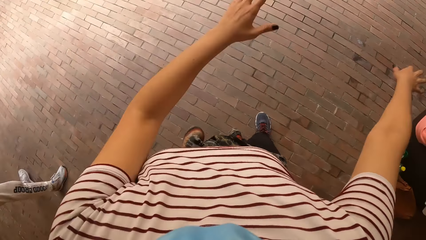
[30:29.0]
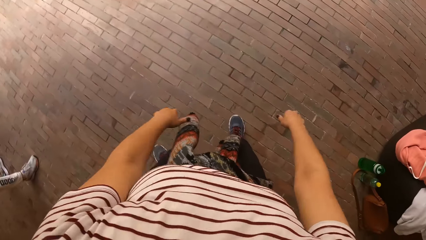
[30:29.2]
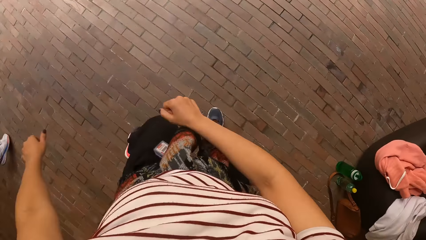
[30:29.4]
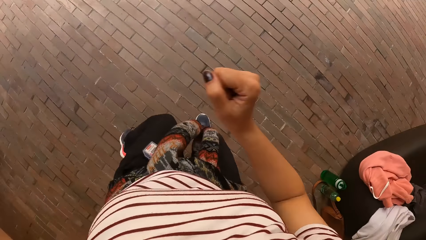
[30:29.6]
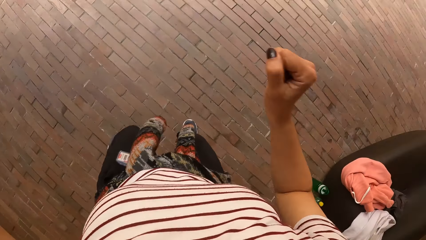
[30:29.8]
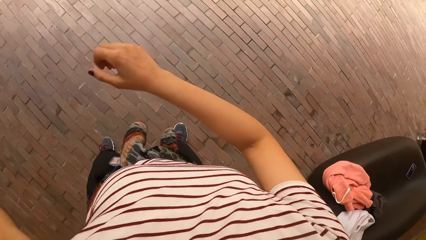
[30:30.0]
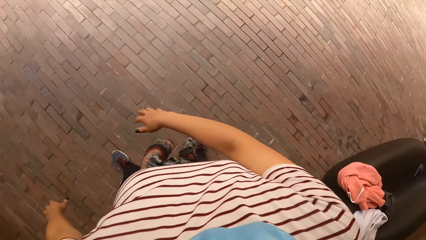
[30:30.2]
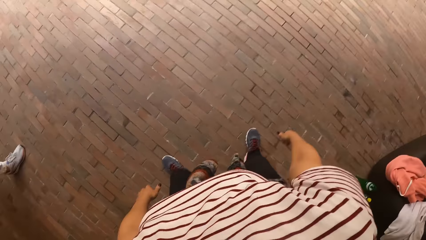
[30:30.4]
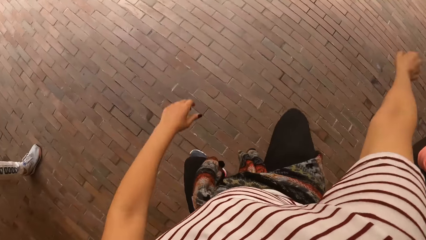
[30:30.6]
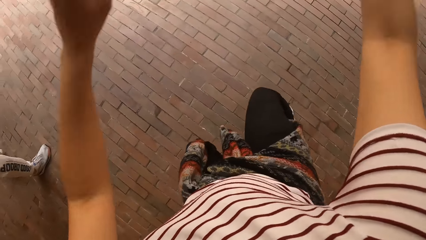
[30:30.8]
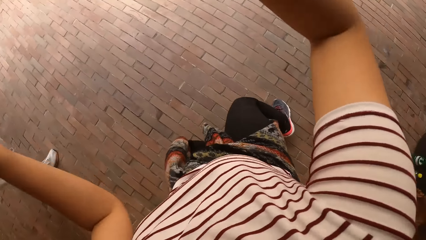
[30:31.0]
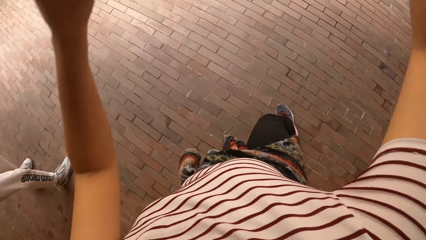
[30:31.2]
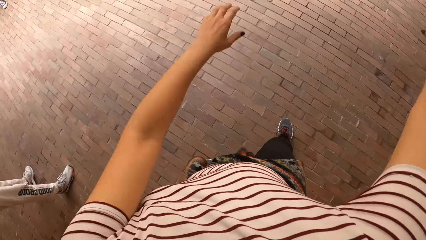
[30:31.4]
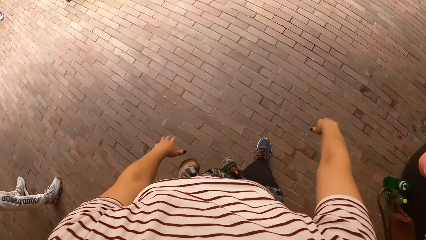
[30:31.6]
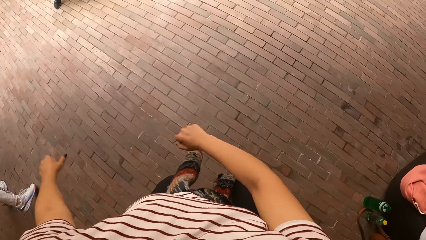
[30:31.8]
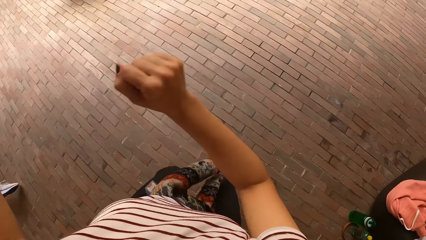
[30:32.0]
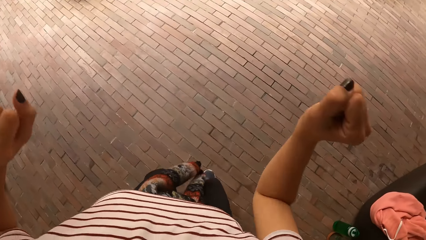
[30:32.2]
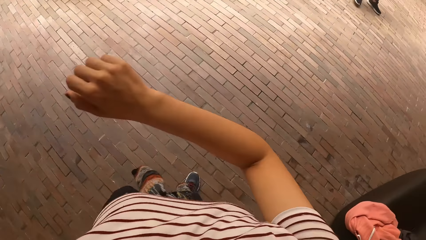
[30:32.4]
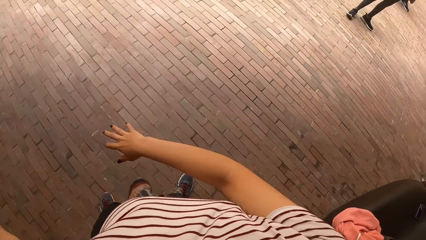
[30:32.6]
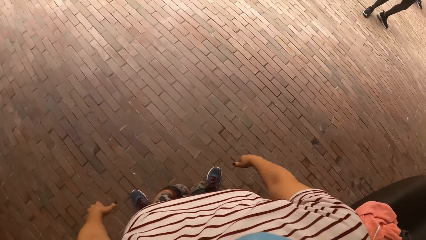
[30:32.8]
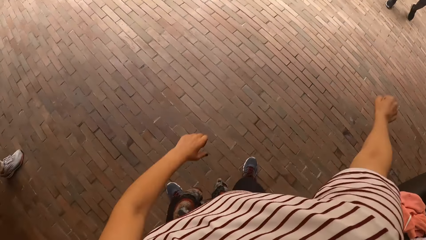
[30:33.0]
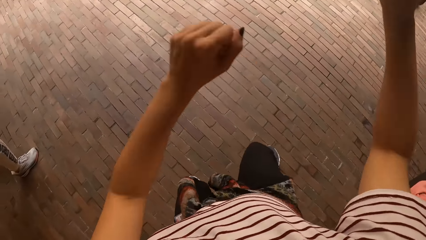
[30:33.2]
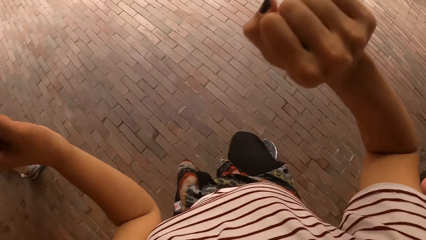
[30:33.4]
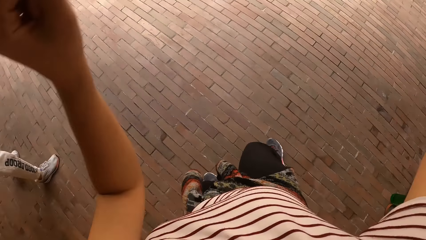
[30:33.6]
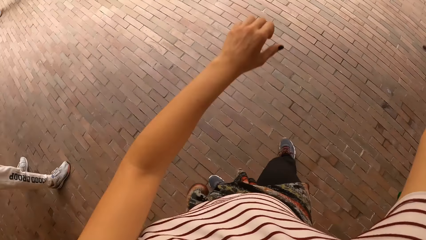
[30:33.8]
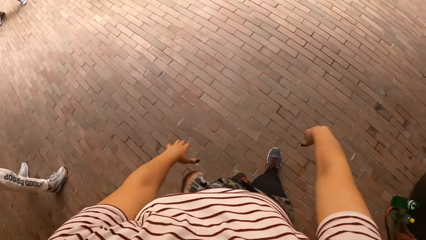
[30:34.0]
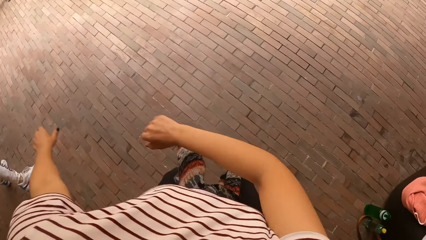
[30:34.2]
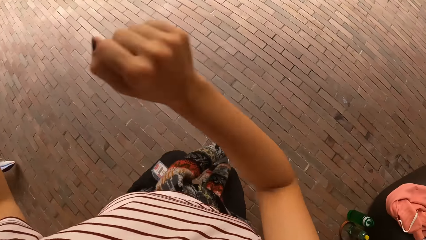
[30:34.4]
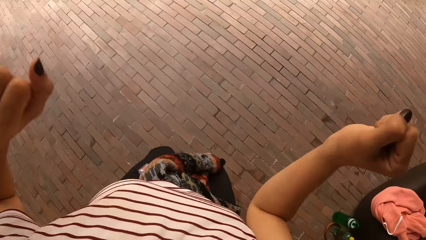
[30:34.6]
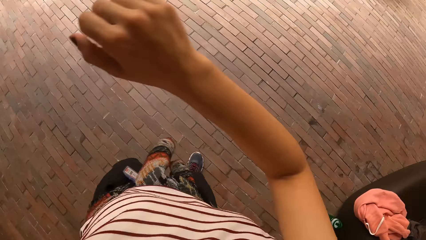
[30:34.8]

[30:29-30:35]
The camera wearer dances.

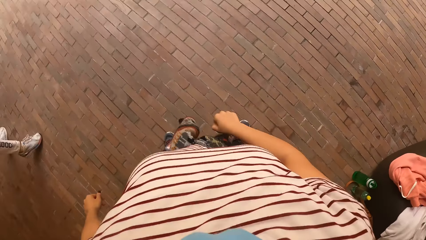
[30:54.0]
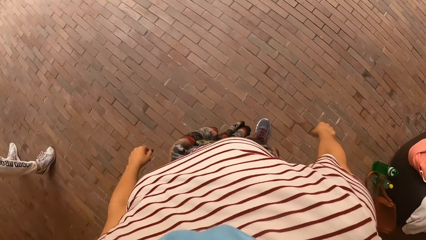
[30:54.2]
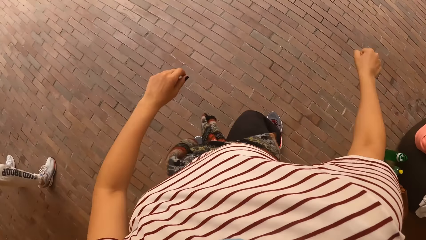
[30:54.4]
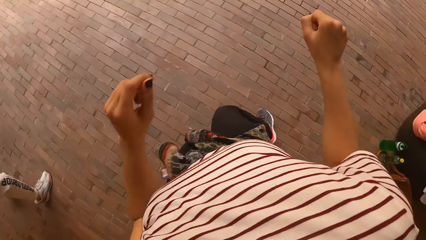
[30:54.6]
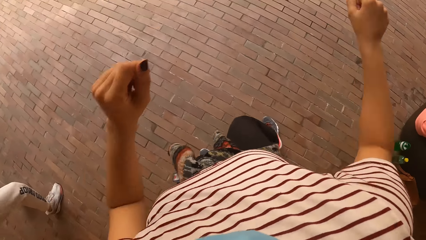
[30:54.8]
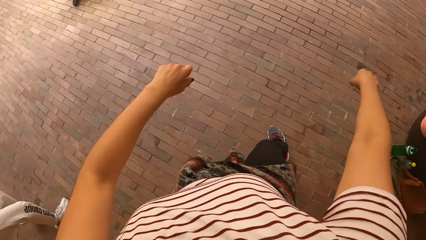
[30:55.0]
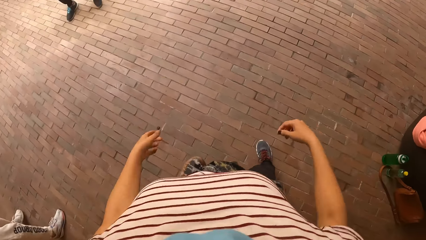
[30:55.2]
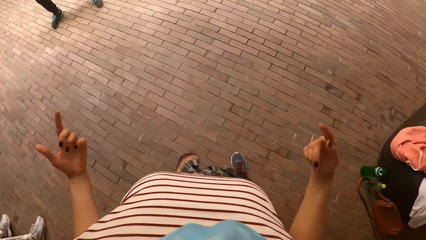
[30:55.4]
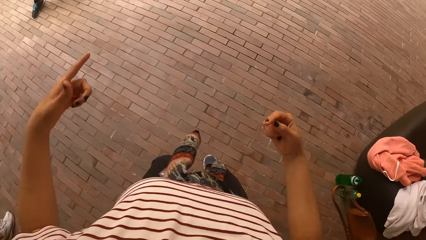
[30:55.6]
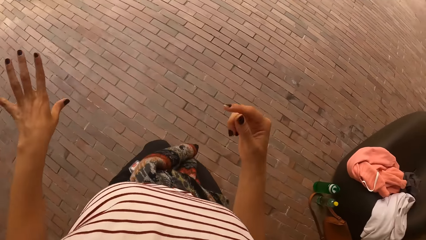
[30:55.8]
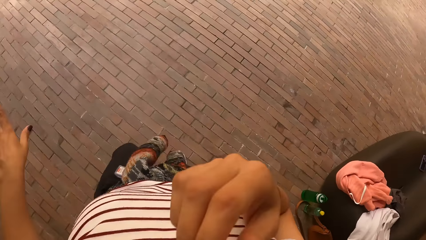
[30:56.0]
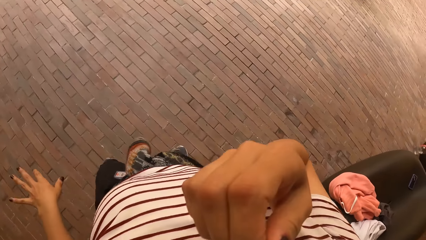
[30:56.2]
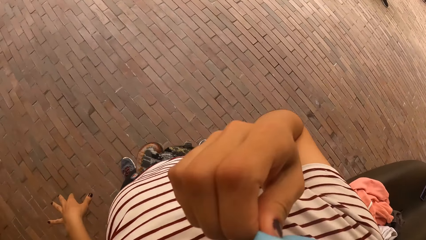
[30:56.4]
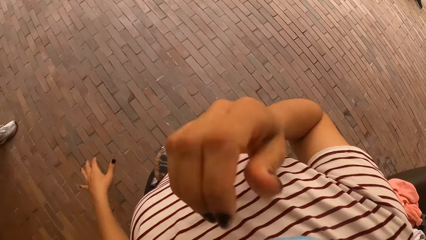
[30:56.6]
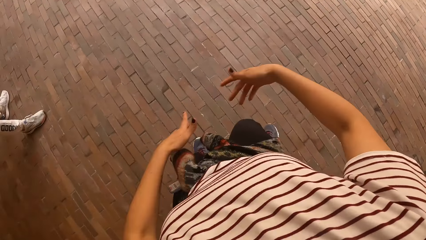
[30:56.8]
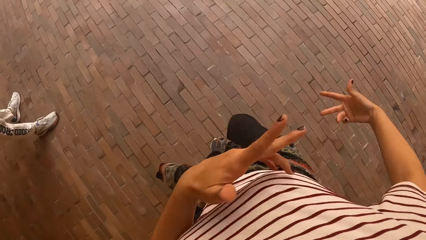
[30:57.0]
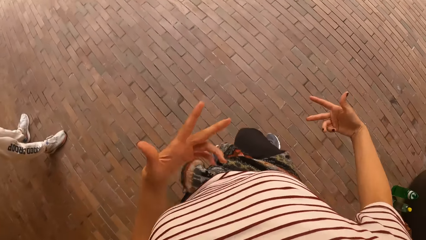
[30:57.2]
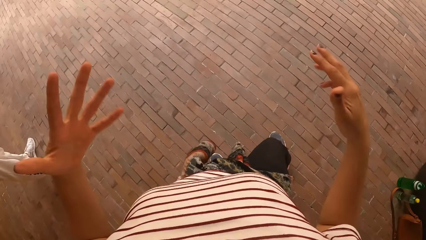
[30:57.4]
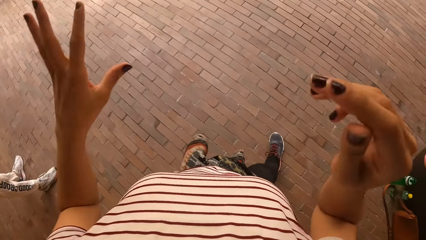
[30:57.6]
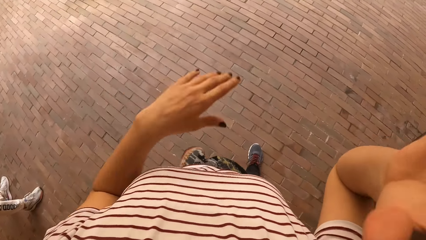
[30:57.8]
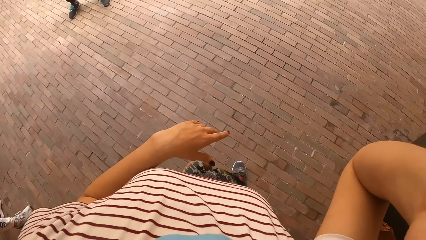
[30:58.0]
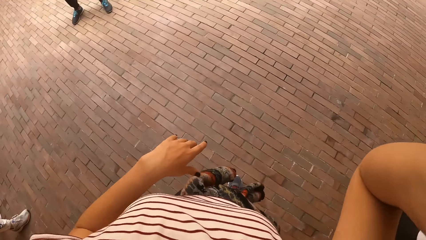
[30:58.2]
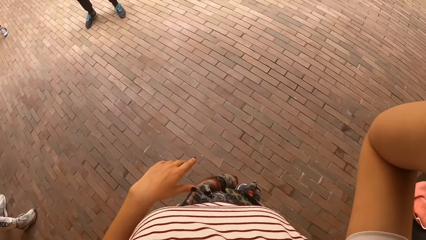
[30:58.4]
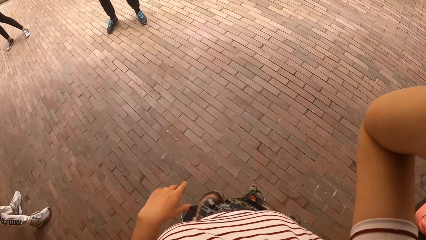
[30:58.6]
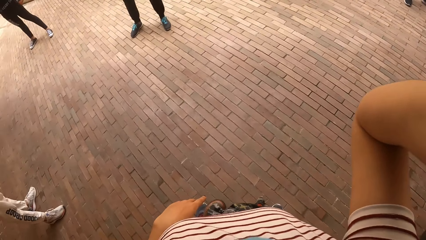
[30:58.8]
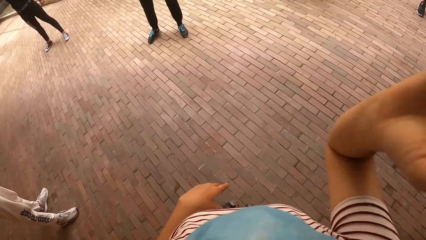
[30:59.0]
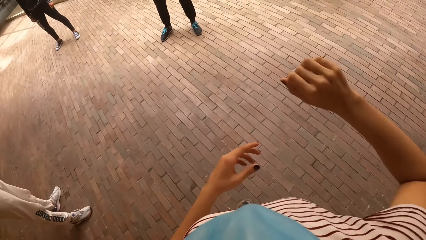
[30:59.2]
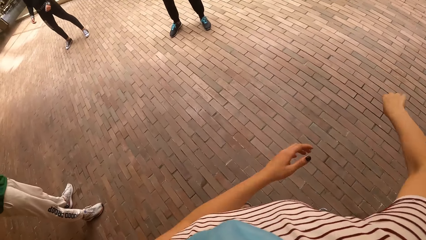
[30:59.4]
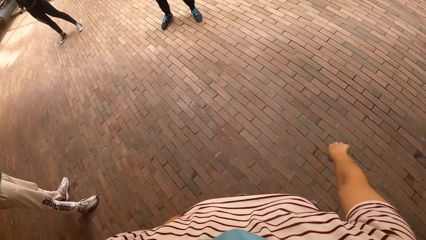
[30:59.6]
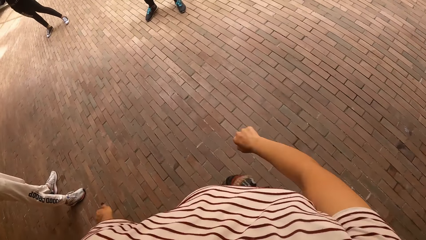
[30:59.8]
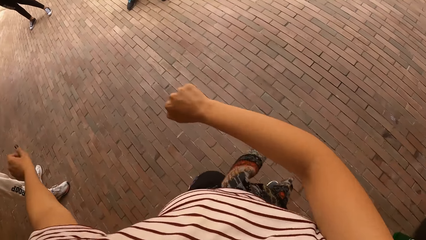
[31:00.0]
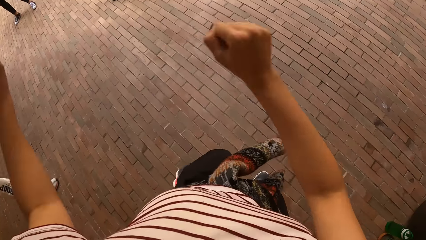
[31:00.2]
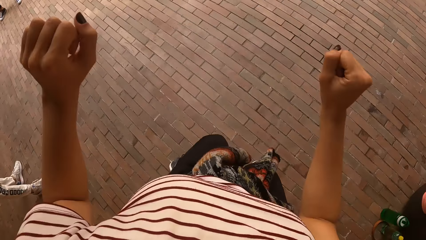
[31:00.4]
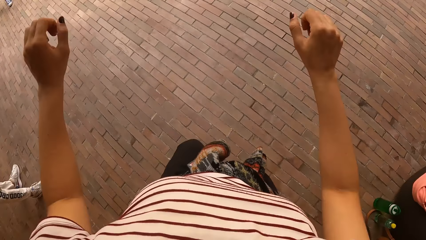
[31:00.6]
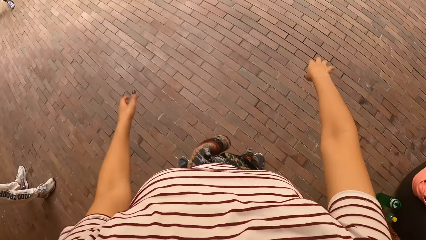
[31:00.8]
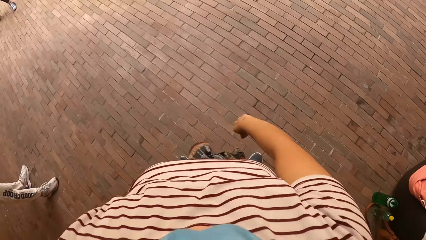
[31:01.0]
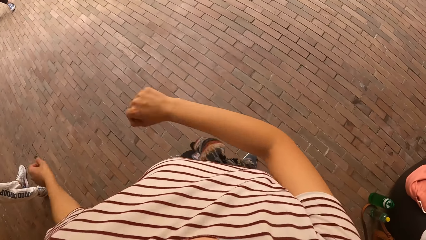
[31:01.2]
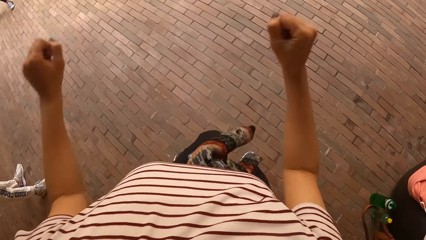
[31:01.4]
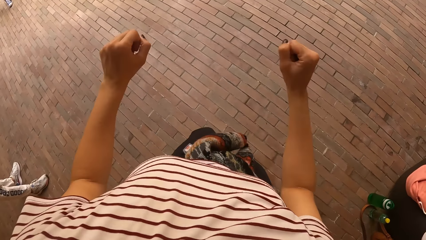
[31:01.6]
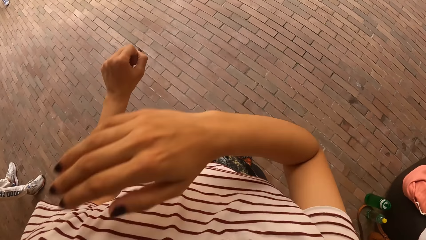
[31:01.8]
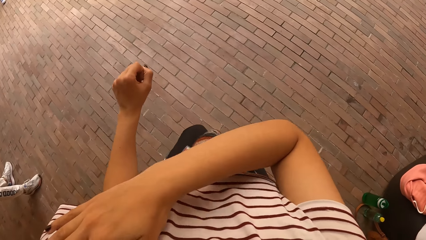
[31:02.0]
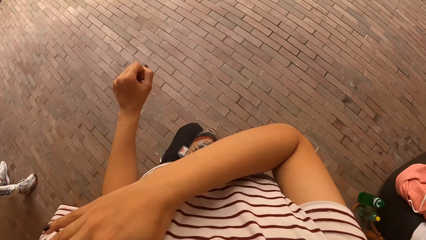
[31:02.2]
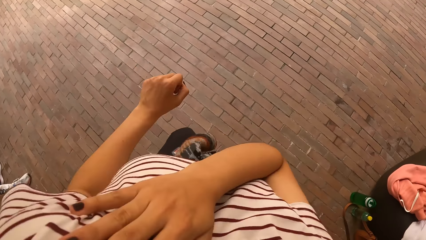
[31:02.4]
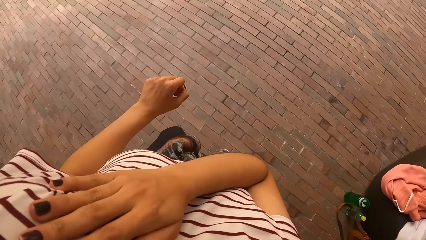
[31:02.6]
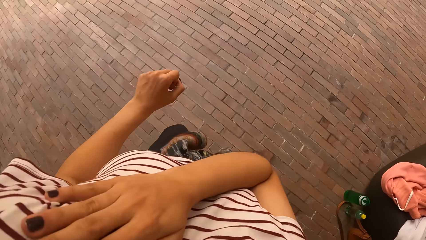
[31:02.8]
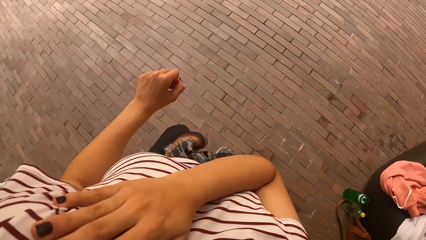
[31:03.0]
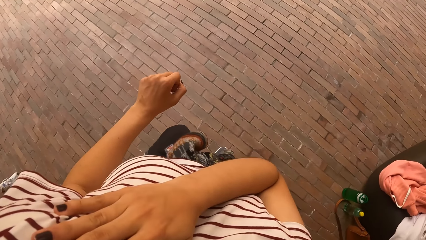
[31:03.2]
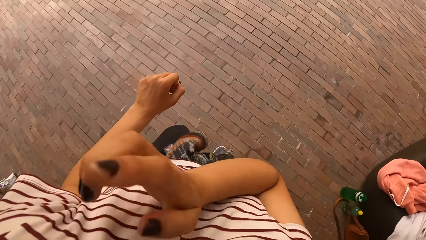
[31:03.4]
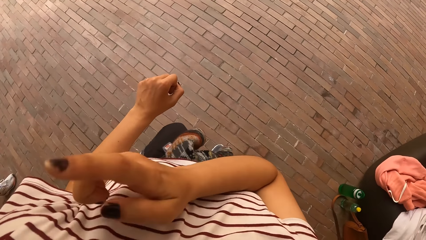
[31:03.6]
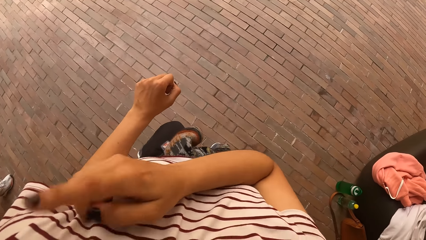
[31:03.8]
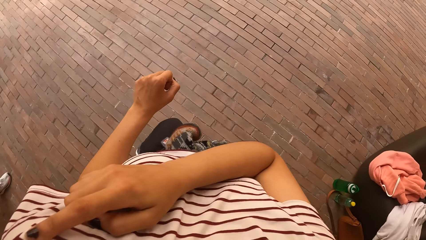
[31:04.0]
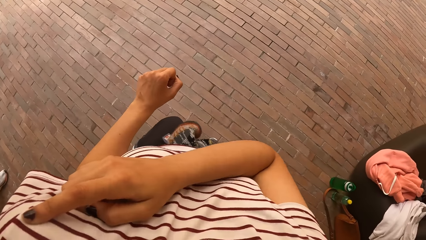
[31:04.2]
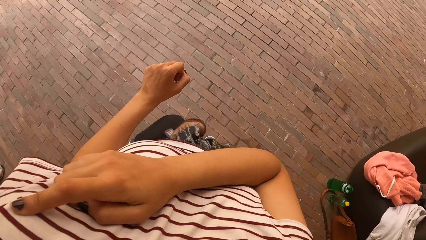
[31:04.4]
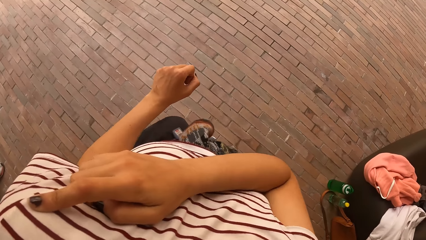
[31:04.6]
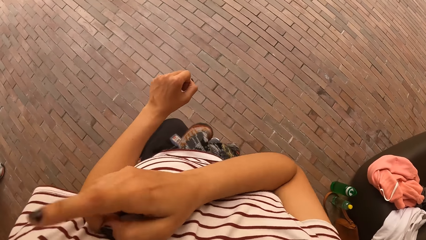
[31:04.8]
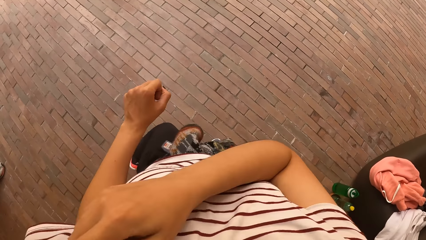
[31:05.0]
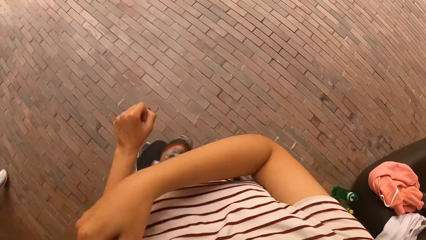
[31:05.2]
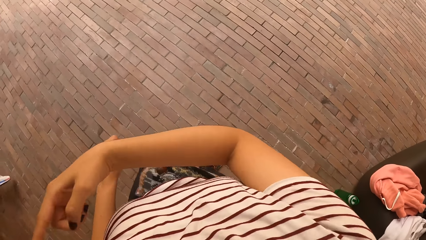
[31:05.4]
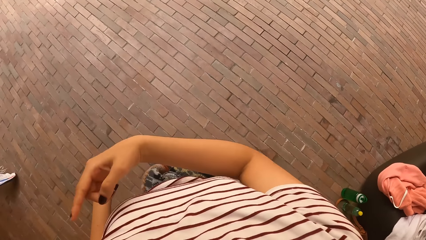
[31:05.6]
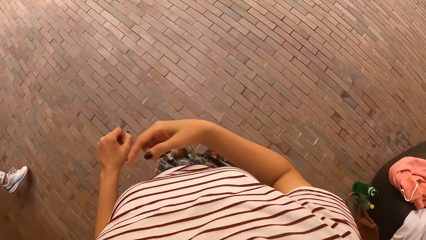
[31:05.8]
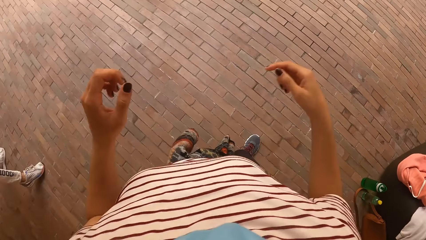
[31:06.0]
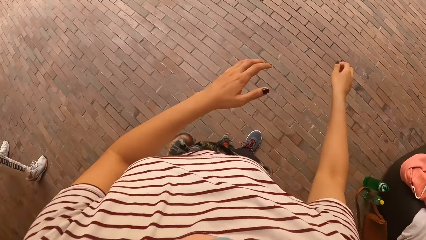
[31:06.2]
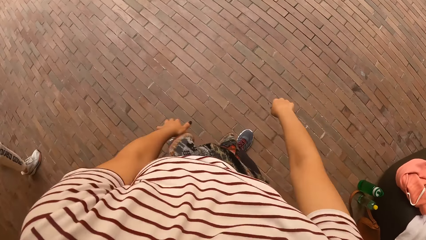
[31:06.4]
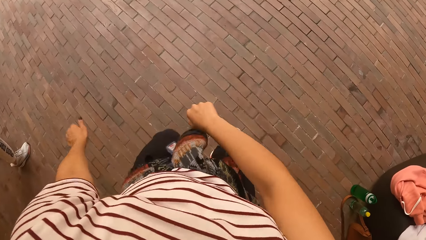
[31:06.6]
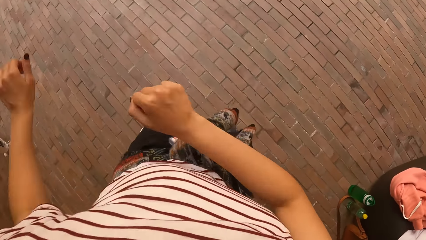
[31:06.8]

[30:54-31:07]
The camera wearer touches her face with her right hand. She adjusts the camera on her head with her right hand. She dances with the group of people and raises her hands up. She holds her left shoulder.
